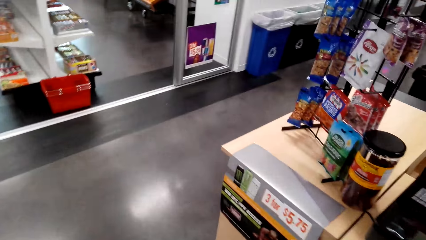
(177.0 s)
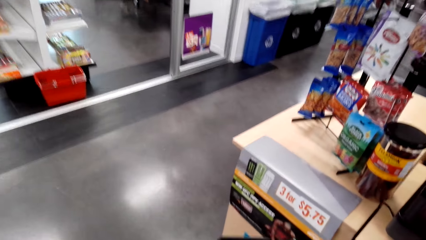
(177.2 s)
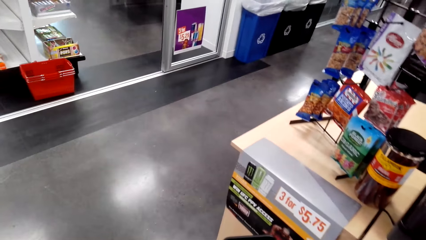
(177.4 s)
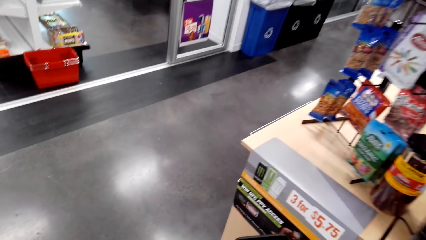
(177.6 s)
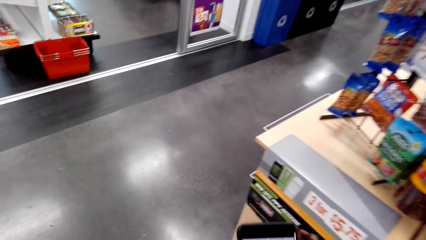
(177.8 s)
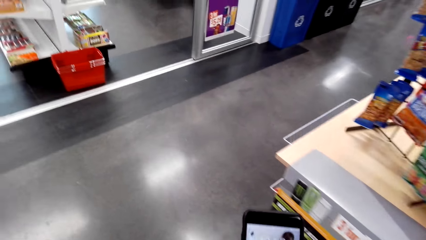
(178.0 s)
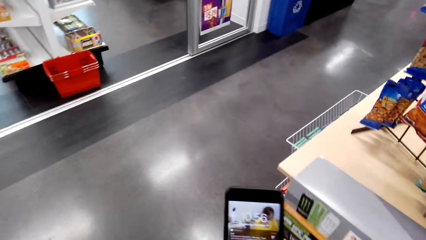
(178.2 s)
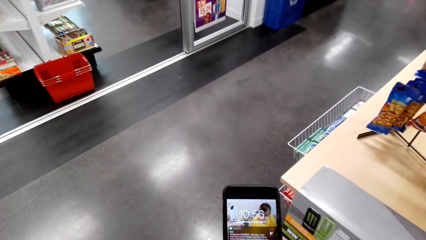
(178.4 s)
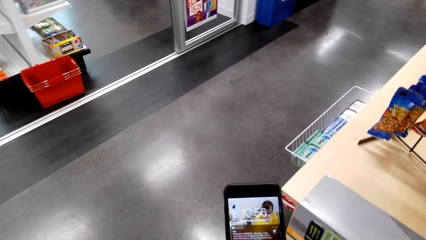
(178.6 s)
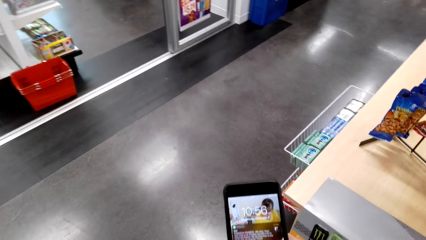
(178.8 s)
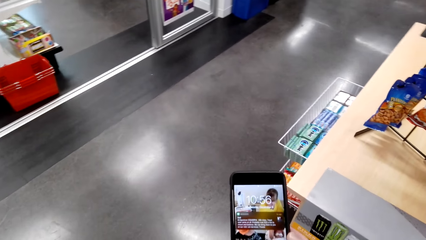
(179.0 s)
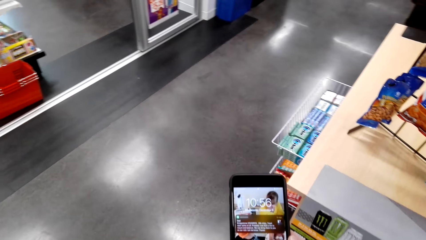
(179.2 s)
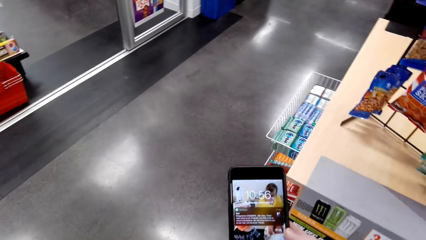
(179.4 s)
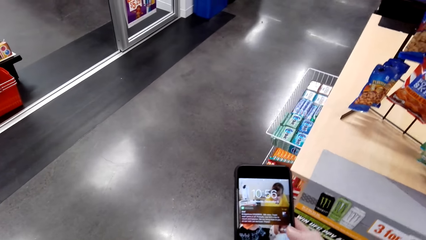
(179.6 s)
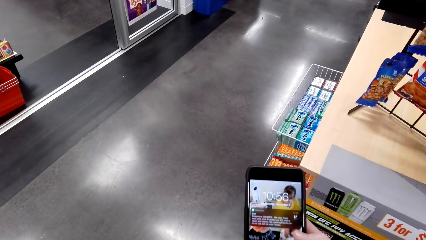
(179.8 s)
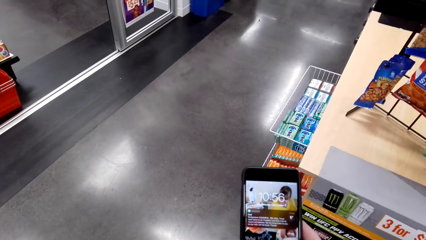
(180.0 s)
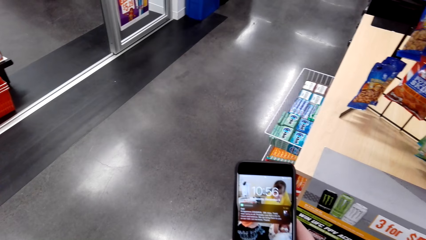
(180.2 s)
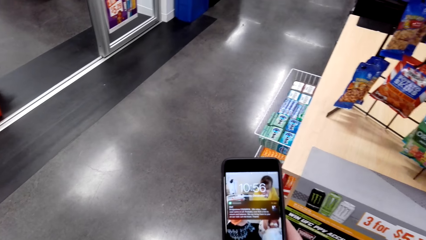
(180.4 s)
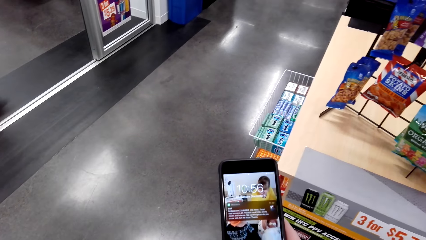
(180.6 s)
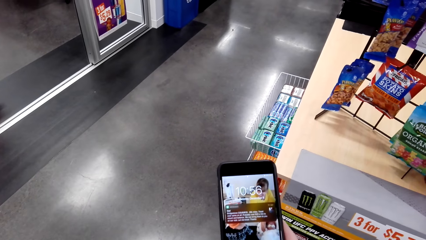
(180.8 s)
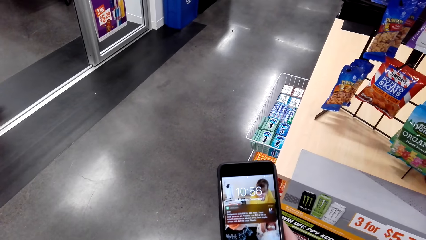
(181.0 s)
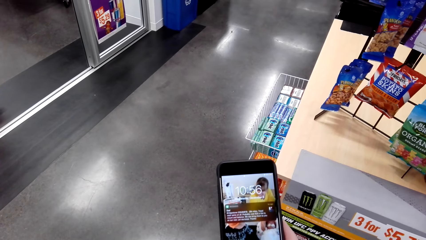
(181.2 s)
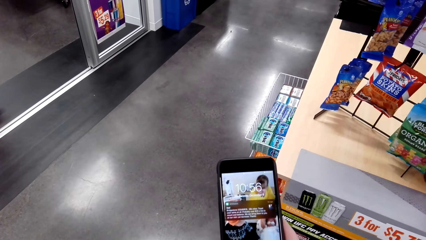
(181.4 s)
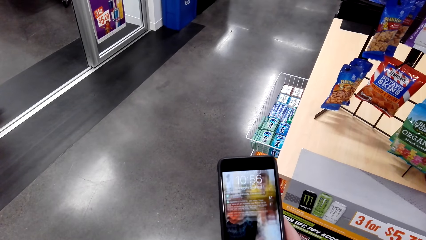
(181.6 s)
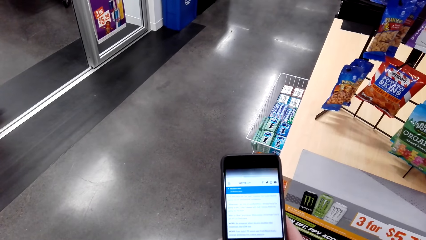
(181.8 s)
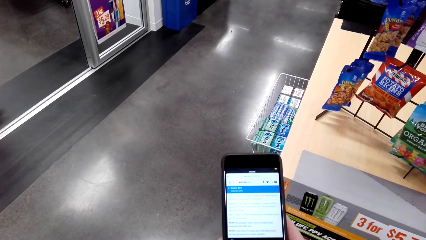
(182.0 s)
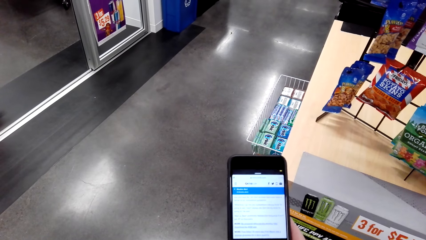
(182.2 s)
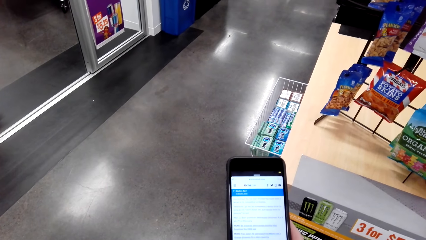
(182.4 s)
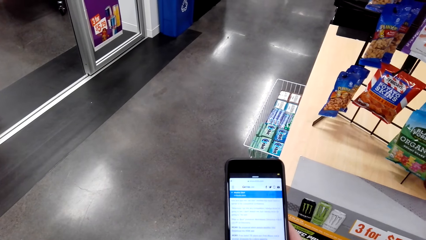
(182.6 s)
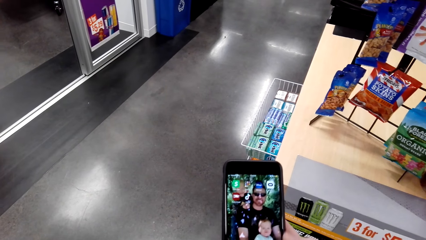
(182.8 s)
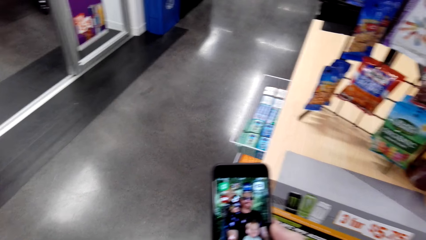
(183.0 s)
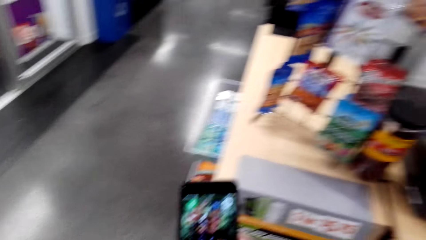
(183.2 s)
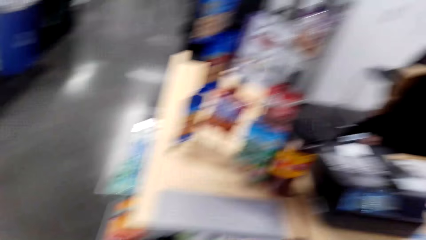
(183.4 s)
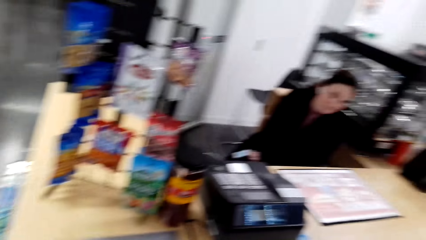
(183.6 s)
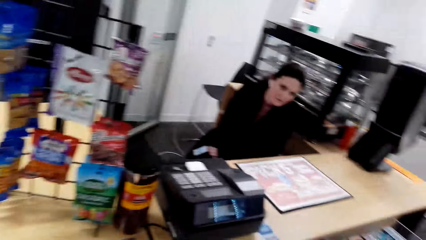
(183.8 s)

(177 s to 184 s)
The camera wearer checks his phone.

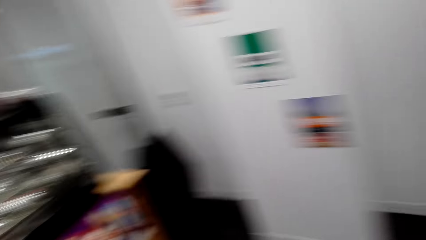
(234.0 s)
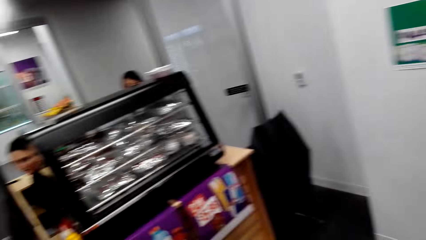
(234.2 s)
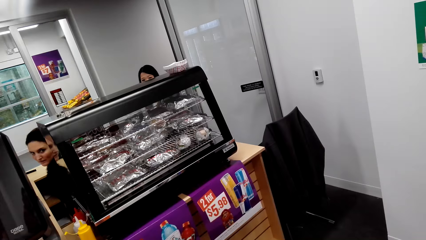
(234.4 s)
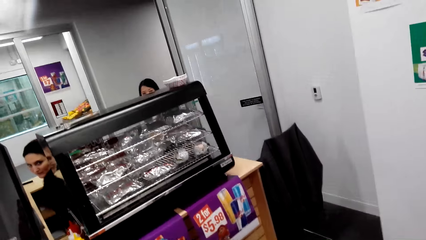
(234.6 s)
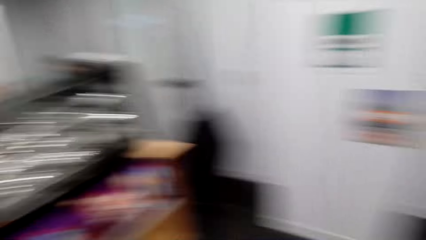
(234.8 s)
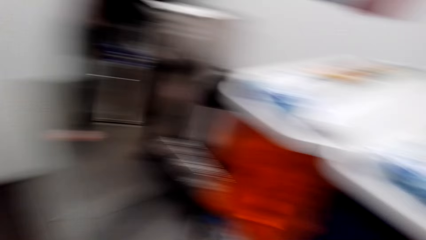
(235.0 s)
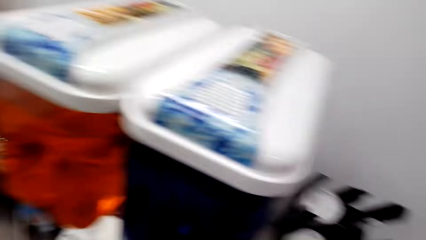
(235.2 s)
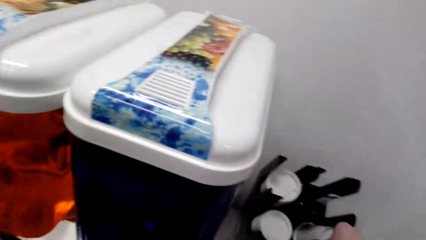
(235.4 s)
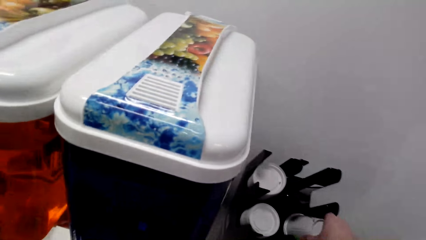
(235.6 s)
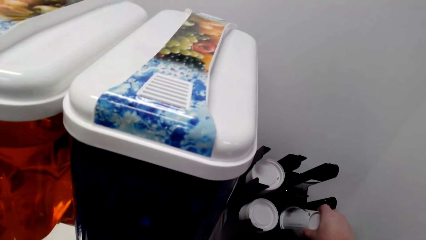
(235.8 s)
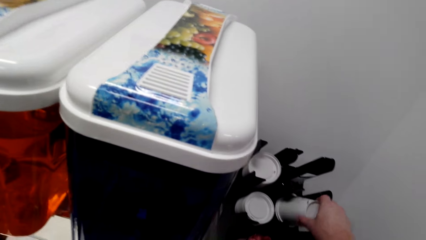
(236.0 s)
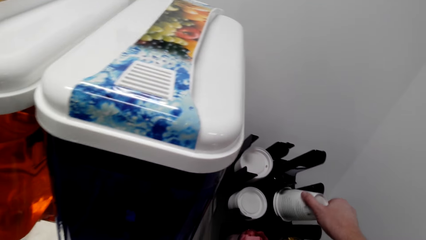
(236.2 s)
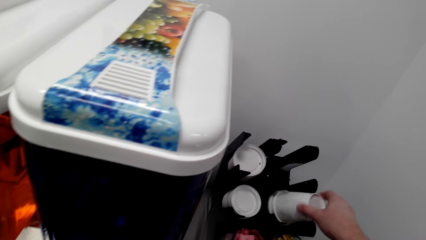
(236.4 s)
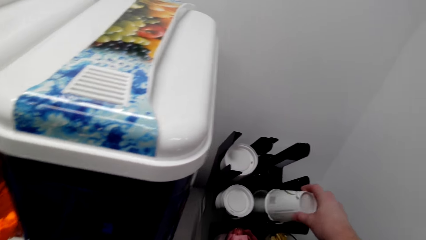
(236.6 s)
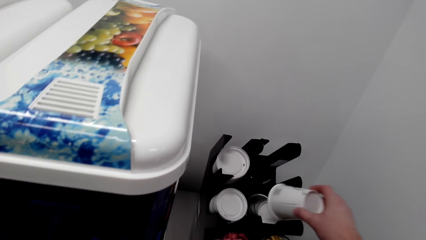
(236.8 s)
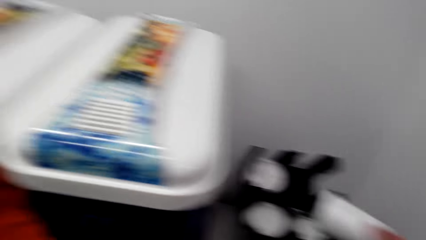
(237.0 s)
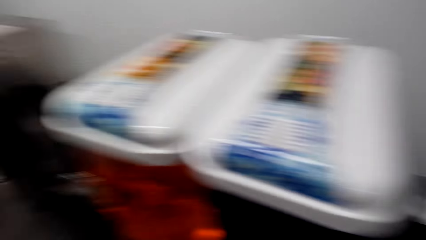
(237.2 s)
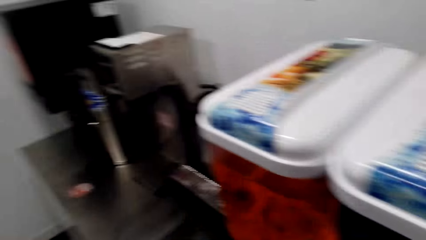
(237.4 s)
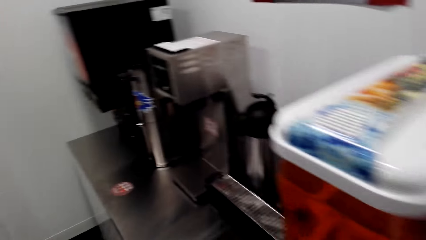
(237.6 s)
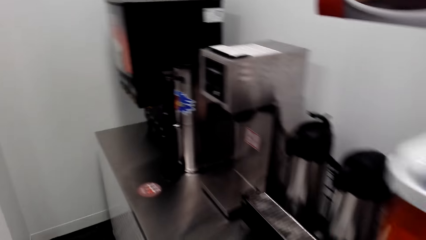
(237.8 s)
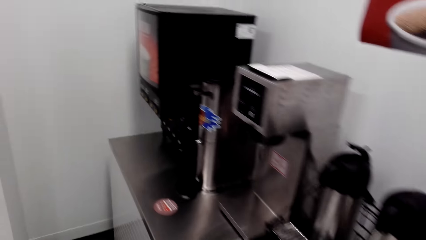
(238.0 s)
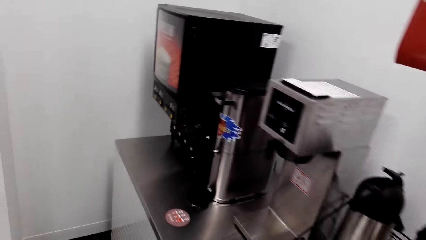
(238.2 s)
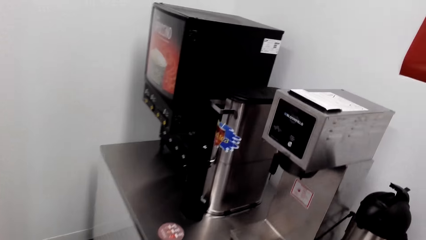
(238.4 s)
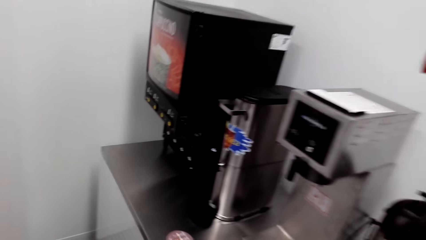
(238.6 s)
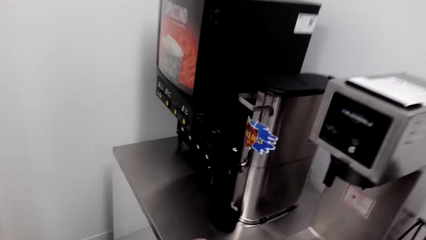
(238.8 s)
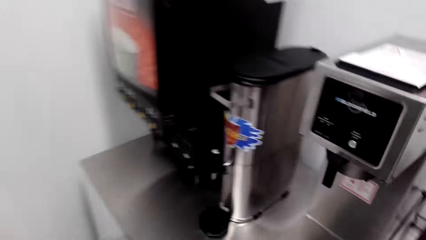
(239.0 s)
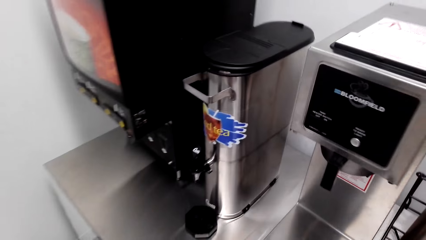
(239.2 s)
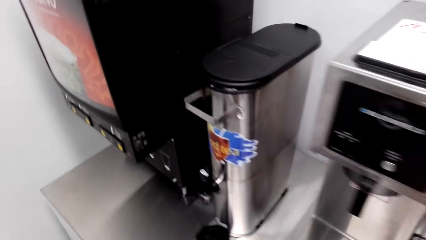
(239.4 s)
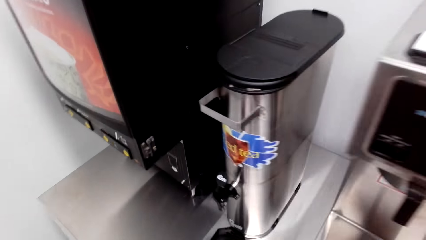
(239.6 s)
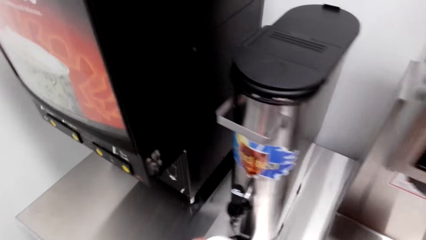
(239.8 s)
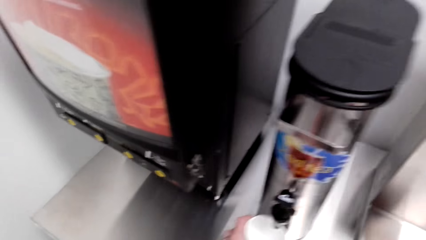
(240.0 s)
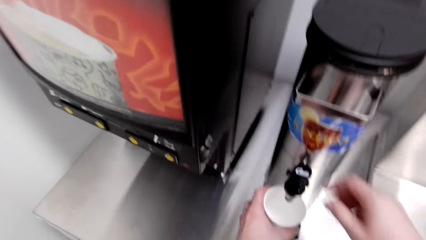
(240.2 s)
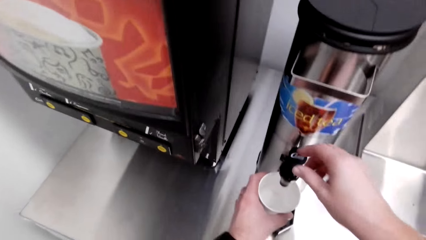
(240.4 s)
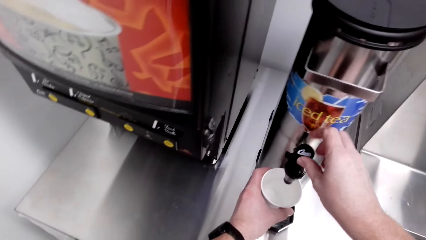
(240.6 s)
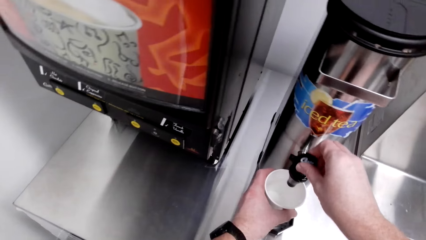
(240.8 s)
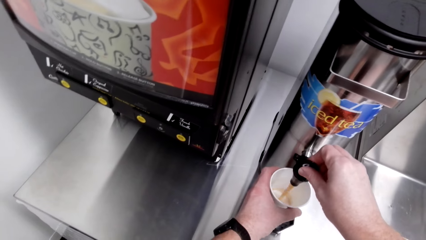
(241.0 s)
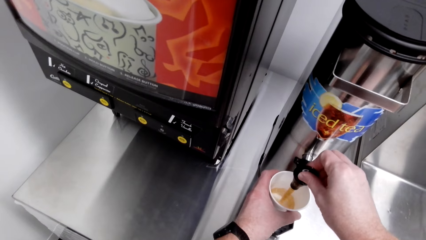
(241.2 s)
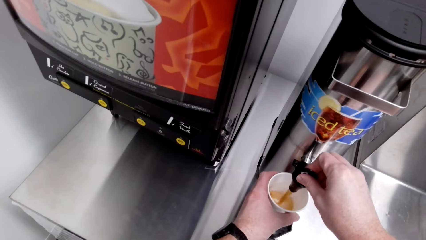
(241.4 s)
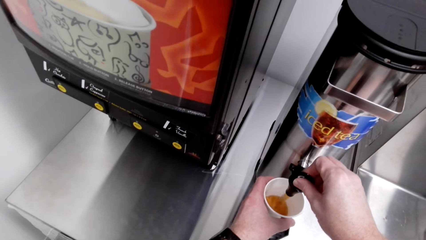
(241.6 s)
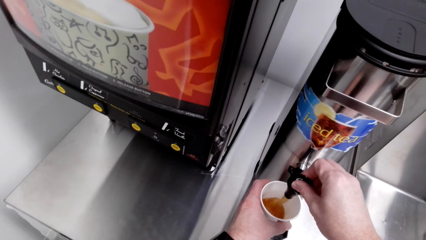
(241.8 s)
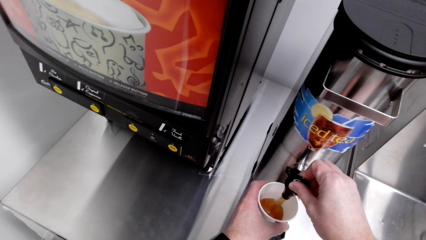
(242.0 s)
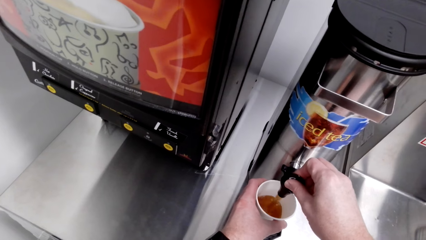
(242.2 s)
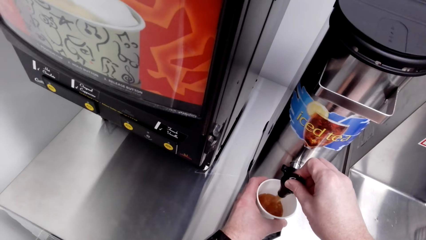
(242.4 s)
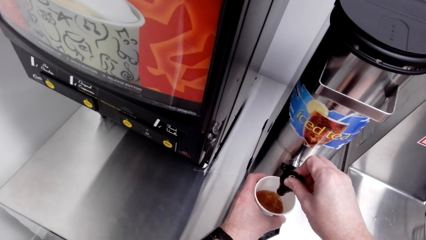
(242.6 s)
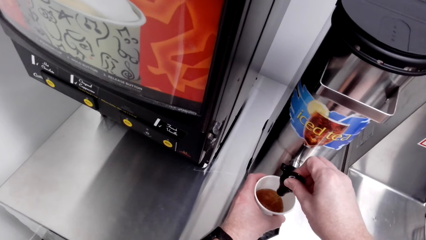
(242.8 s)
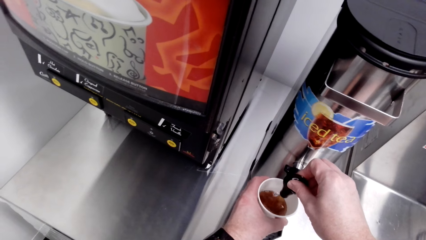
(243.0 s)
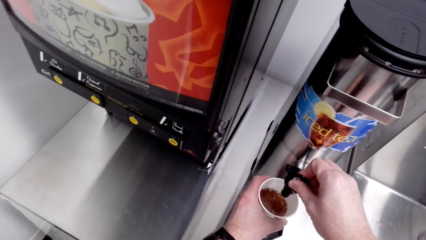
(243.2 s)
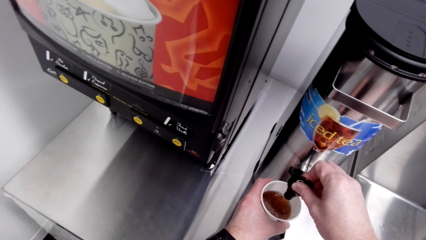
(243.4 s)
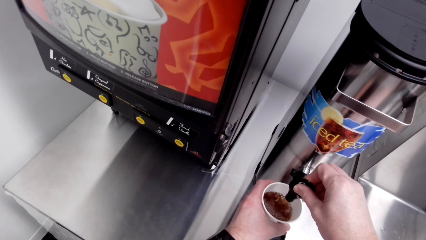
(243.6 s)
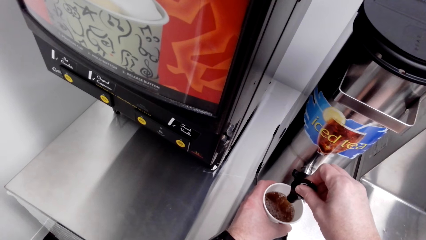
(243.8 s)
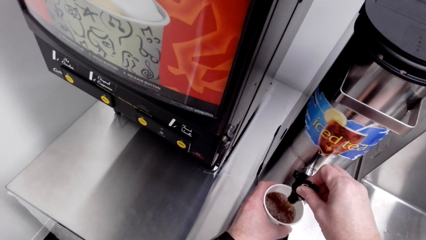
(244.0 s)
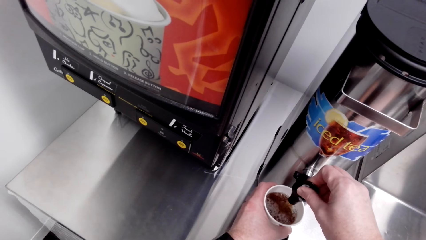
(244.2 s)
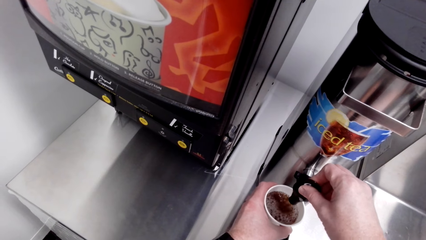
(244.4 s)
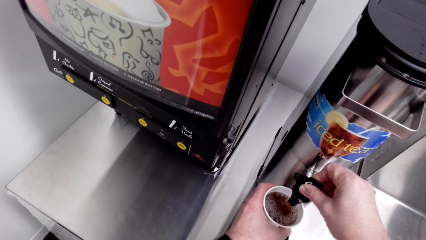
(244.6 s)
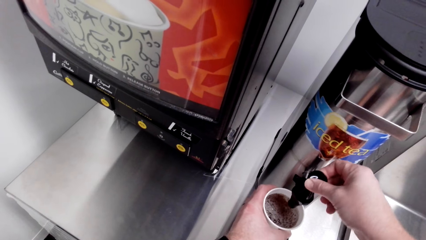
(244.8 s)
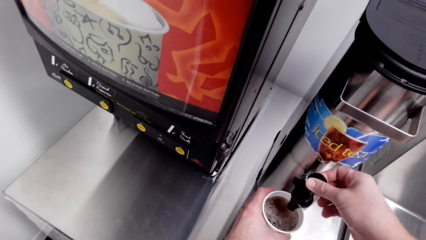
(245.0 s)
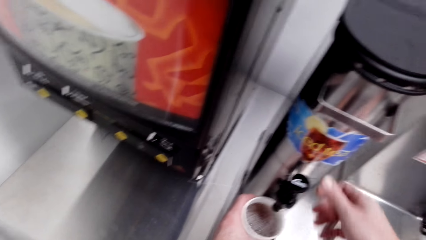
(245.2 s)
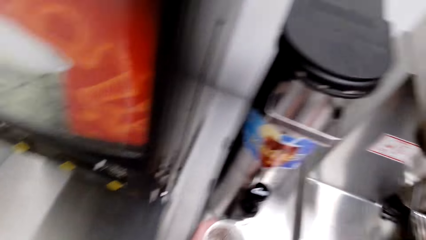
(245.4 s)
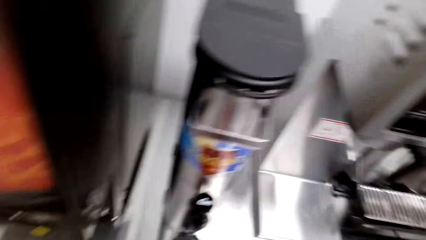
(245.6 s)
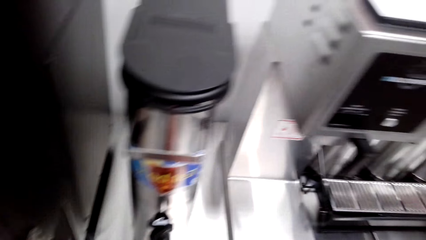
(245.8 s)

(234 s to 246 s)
The camera wearer picks up a coffee cup from the rack. They put coffee in the cup. They open a coffee maker.
